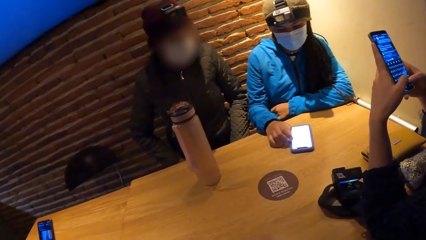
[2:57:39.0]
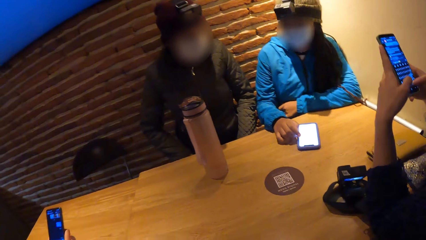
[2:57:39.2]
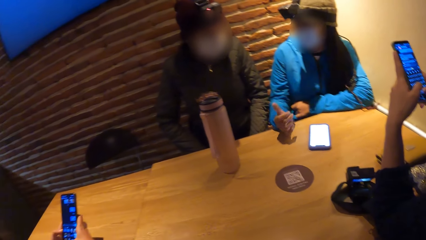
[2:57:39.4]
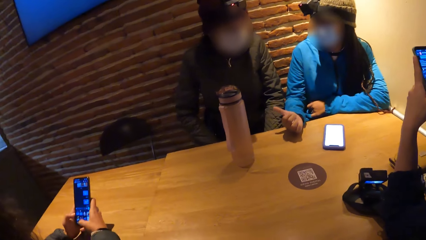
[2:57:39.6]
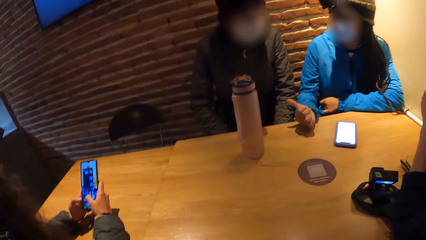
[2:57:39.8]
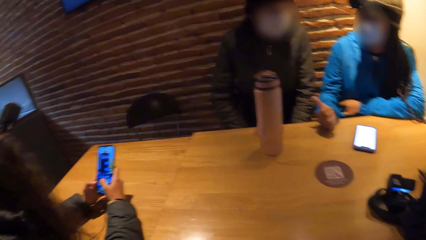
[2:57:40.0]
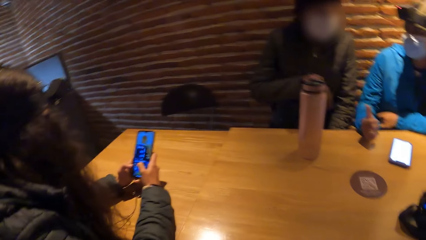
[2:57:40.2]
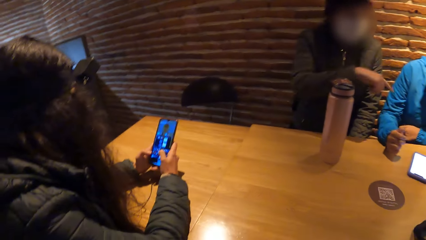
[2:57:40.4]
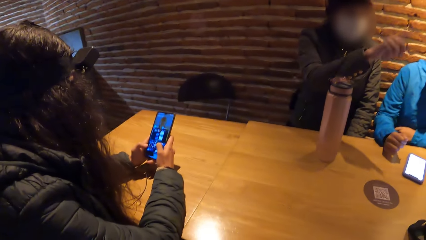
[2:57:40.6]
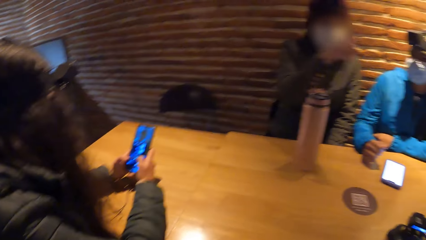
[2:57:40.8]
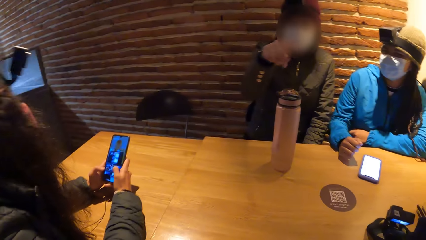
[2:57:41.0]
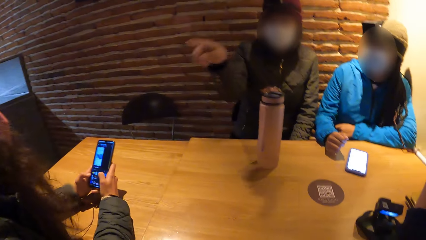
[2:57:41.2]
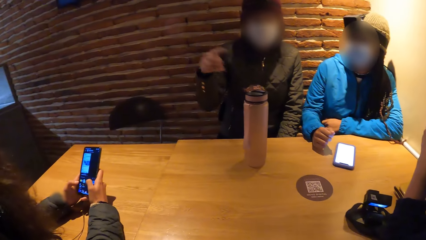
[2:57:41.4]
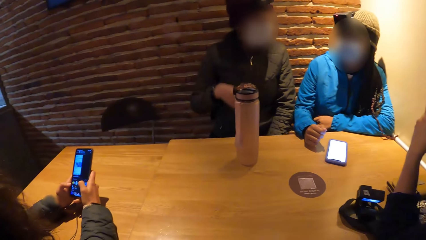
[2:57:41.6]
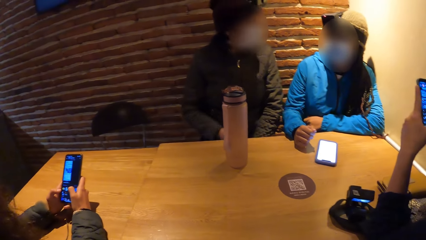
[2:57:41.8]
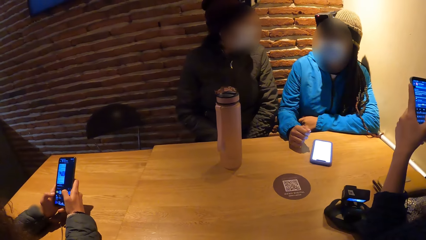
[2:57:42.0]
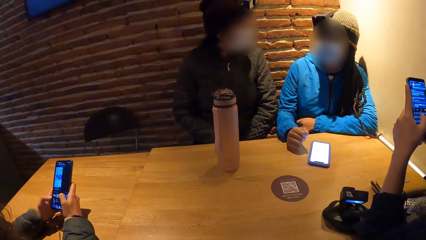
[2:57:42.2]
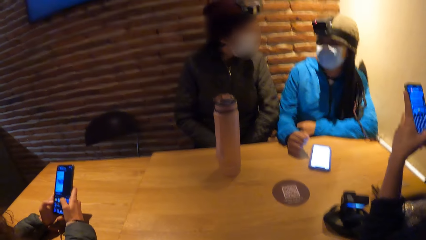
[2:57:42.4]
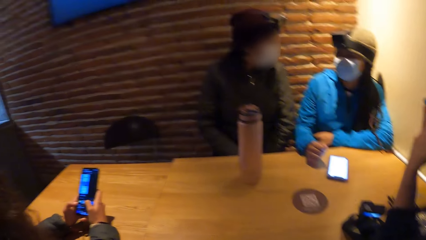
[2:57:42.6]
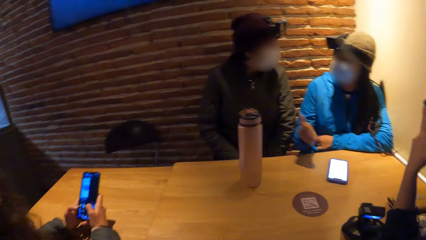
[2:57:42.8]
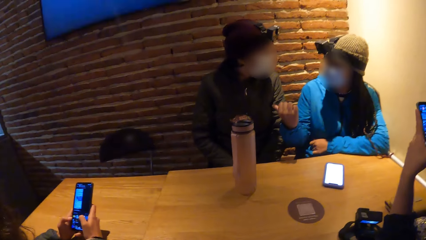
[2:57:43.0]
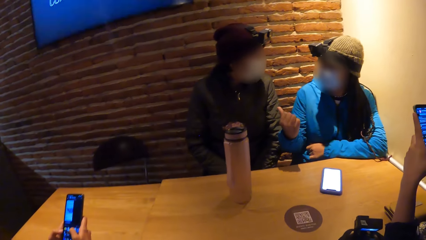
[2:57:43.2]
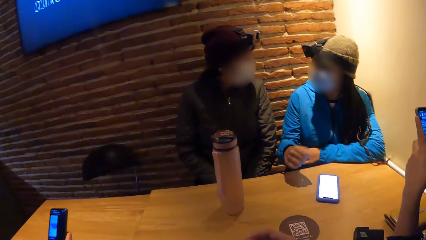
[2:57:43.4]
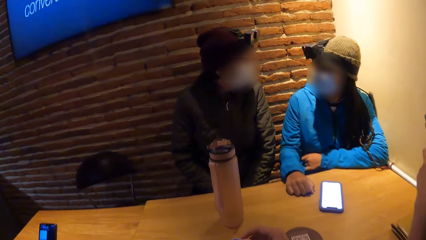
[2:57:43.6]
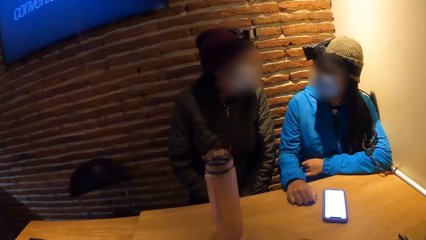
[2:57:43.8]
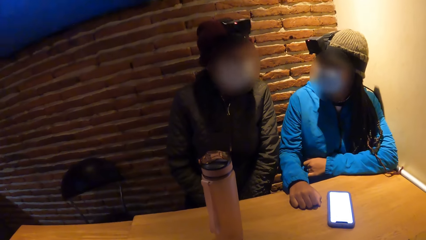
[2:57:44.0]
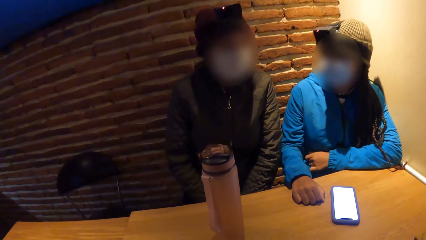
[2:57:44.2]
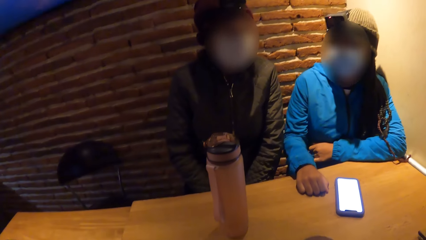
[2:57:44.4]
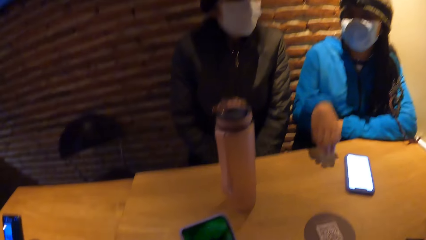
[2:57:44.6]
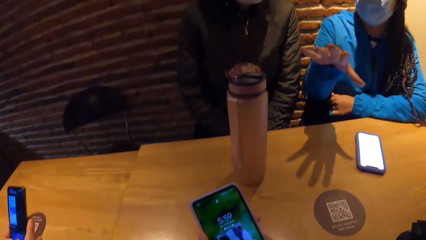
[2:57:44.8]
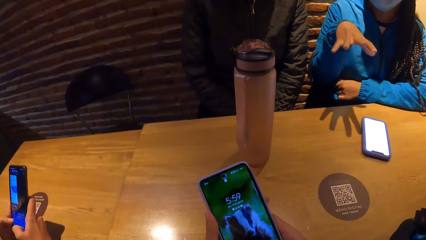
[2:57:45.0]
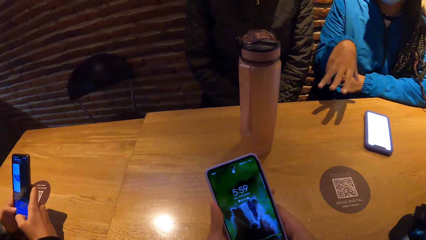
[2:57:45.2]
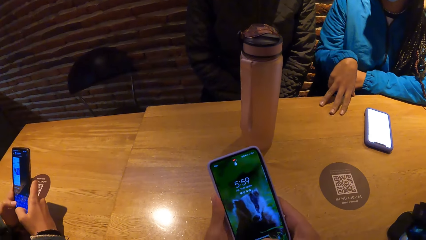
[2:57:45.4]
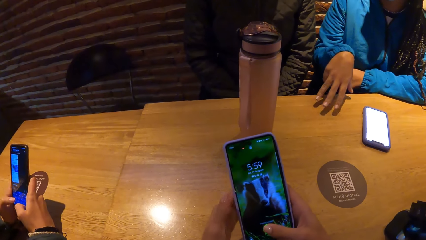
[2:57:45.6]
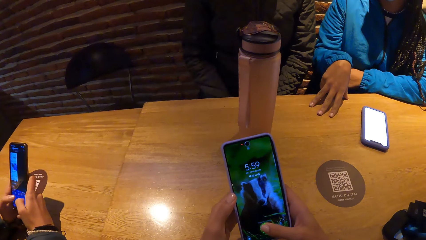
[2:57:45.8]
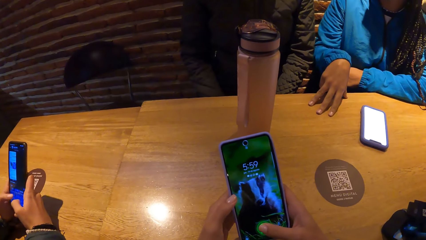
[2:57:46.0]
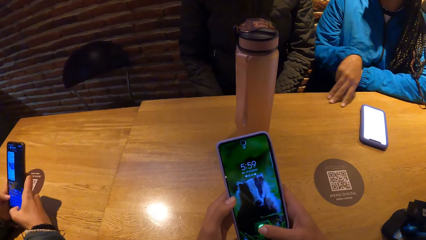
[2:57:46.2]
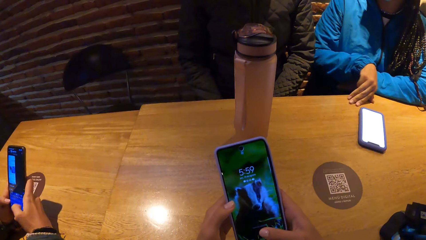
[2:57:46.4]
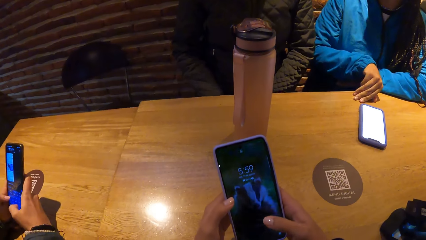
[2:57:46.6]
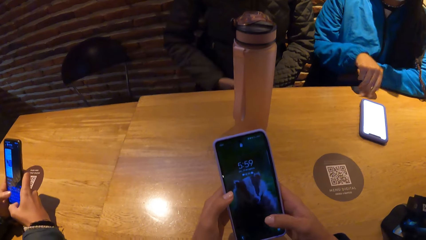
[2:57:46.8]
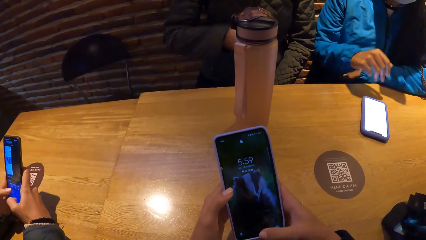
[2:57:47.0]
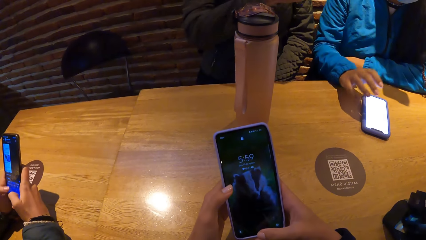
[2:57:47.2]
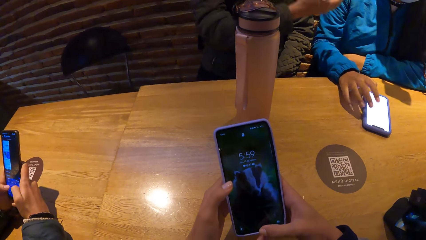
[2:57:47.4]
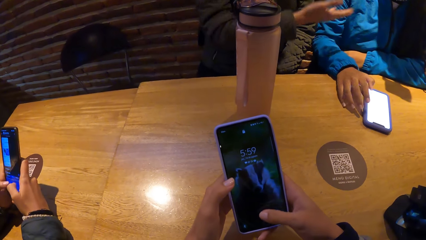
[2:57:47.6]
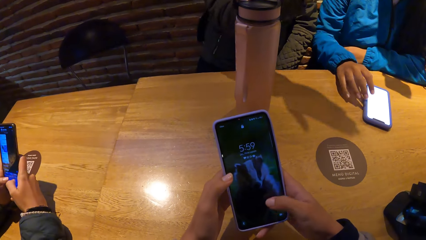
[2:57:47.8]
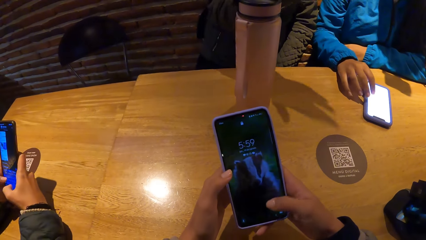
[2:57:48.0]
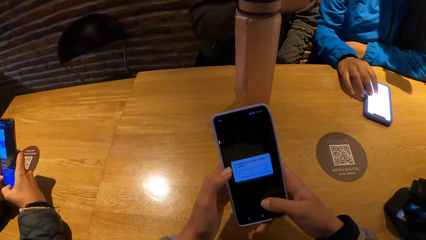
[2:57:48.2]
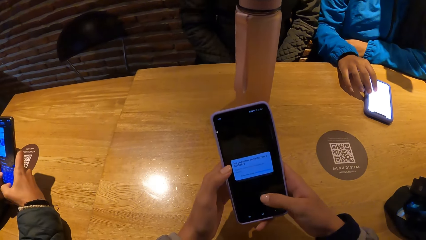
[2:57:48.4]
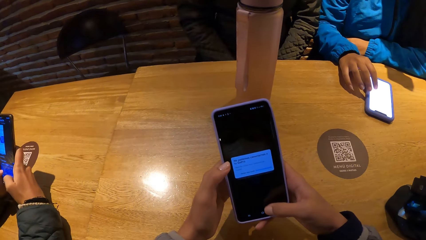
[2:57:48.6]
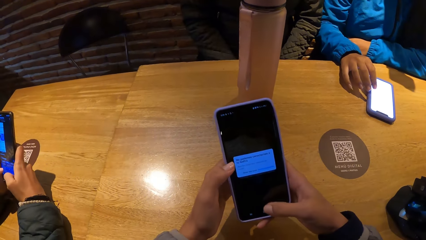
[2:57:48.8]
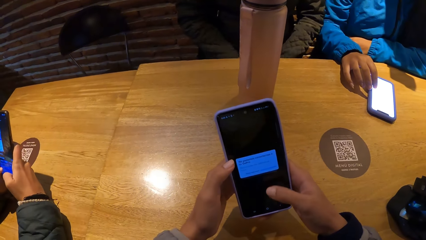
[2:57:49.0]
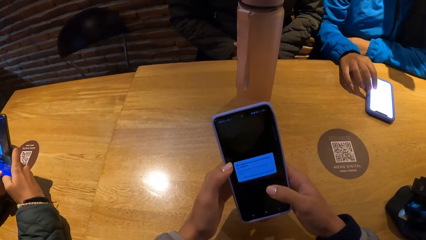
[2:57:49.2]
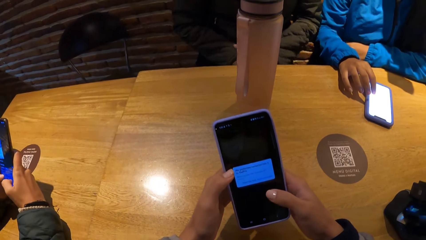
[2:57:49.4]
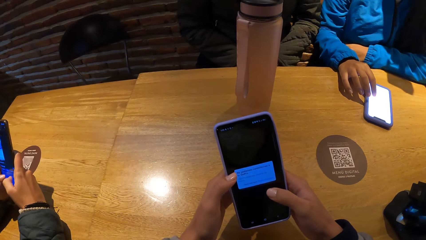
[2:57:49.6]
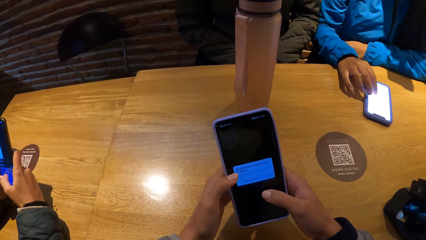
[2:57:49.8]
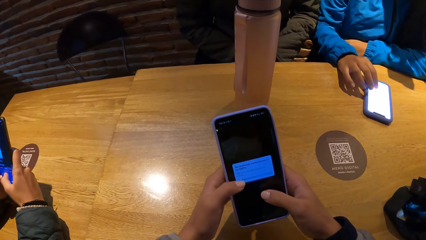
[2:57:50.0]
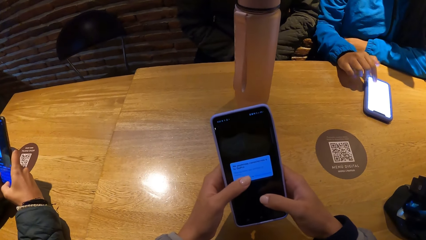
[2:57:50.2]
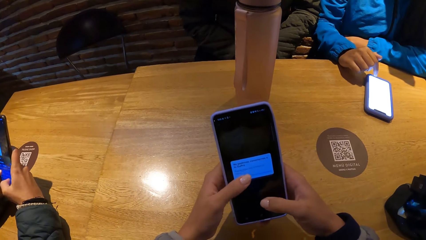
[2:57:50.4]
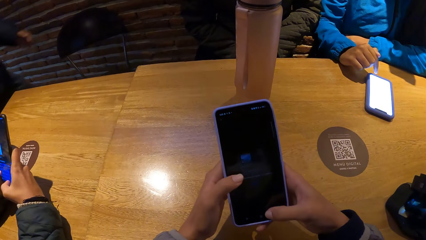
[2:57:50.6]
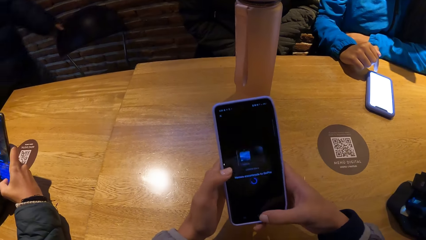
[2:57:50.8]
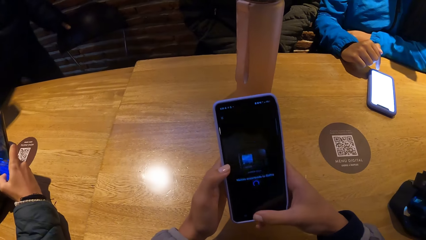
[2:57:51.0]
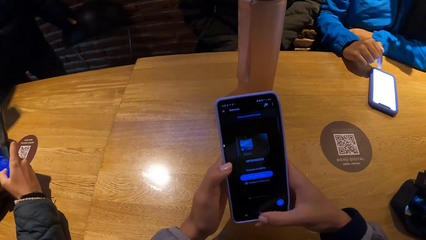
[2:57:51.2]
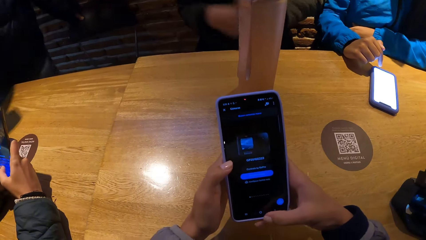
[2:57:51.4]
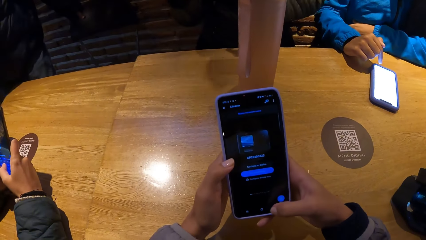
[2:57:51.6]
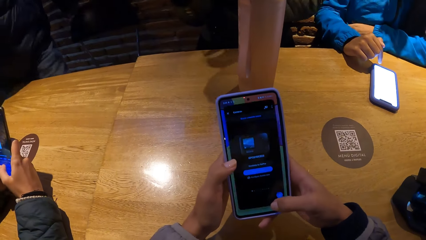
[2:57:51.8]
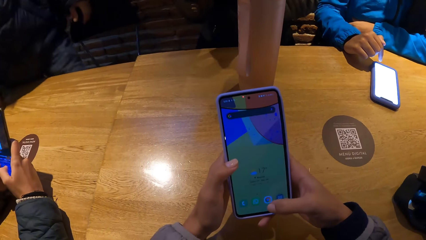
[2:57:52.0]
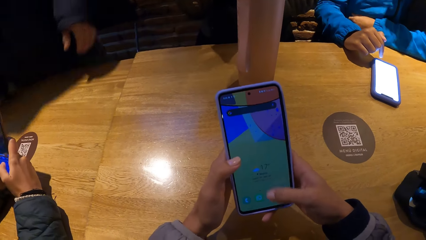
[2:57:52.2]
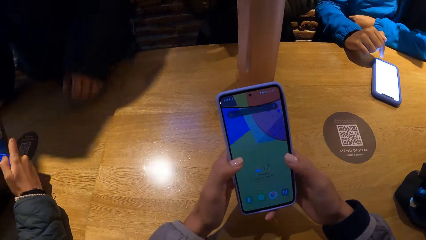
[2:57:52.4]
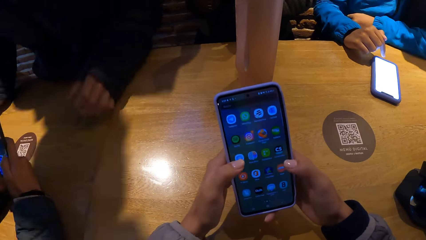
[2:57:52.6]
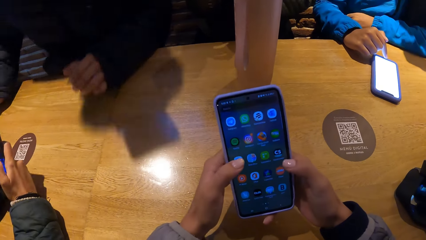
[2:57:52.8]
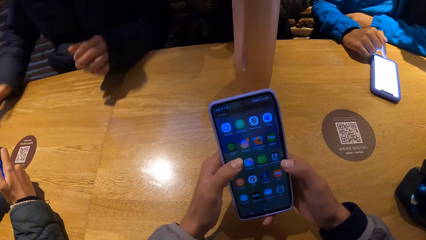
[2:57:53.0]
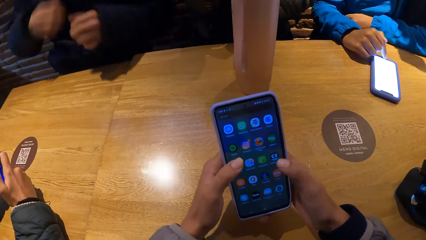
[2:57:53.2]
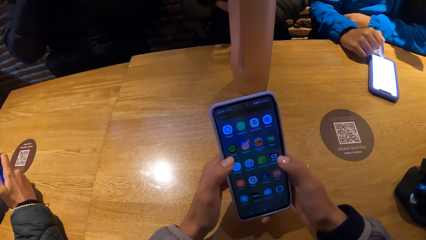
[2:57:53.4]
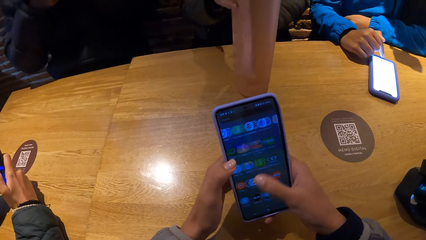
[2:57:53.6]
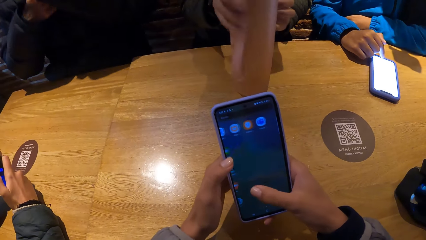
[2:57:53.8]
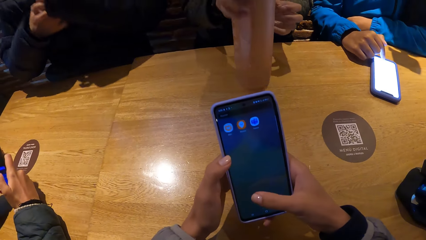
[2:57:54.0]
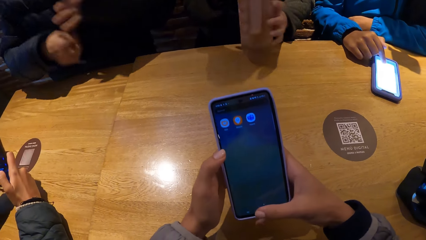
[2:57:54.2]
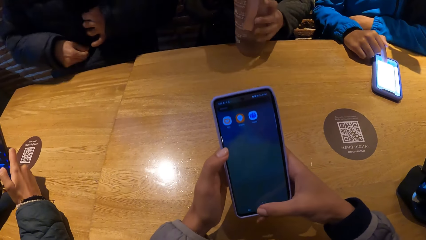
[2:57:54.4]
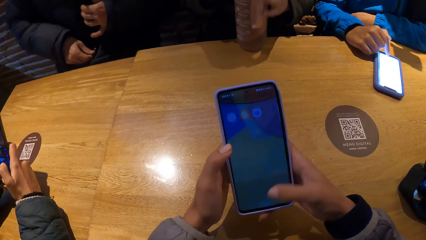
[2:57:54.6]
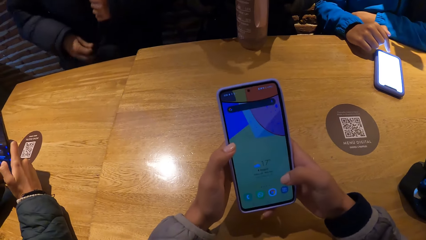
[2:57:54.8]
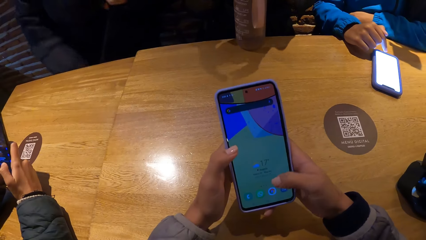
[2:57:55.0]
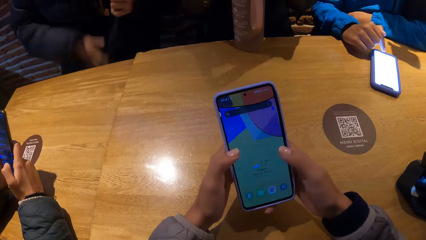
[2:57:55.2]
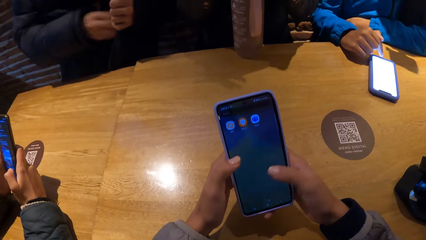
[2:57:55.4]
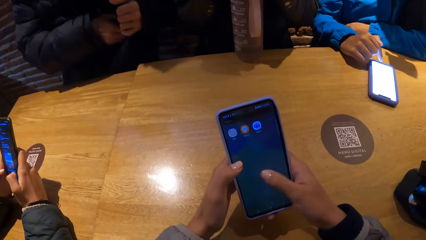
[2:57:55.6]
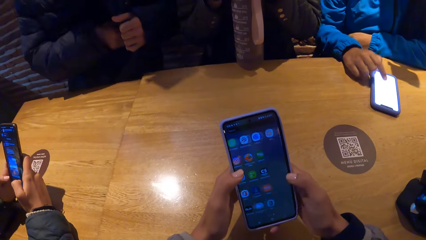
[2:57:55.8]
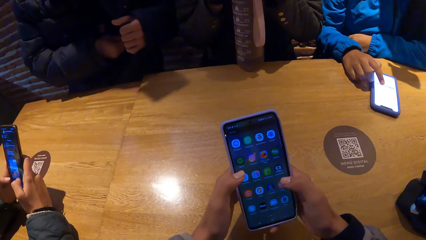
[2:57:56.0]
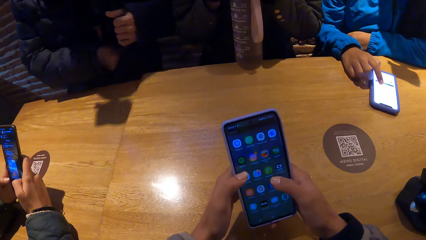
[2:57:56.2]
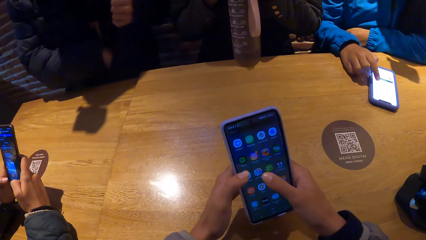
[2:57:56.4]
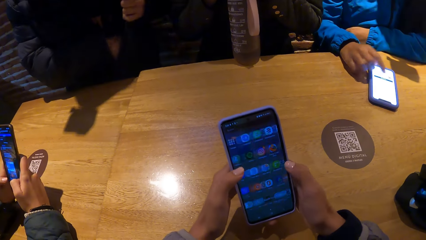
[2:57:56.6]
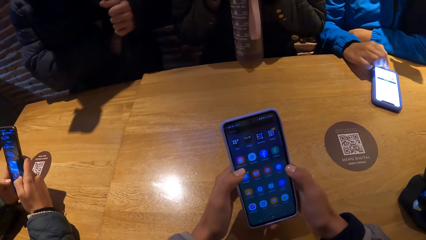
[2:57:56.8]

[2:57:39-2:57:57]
A woman points her right thumb towards another woman. The other woman demonstrates to the first woman with her right hand. The first woman demonstrates to the other woman with her right hand. The camera wearer presses a phone with both hands. A man pulls a chair. He holds the chair with his left hand. He sits on the chair. He opens the zip of his jacket with both hands.
